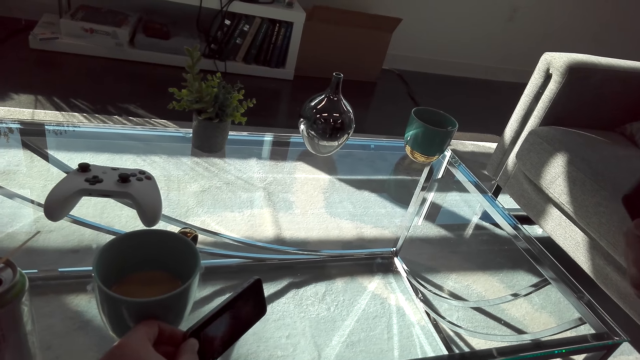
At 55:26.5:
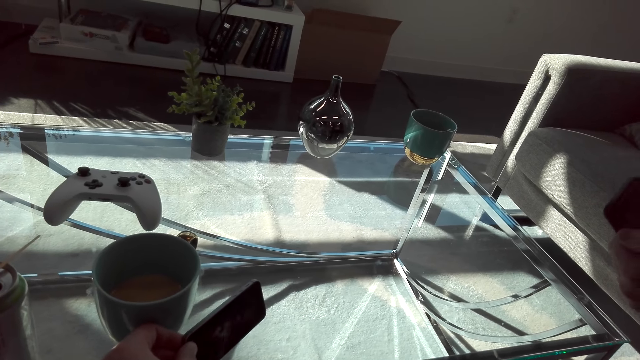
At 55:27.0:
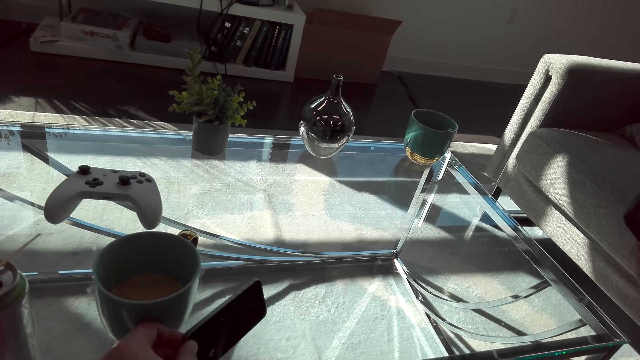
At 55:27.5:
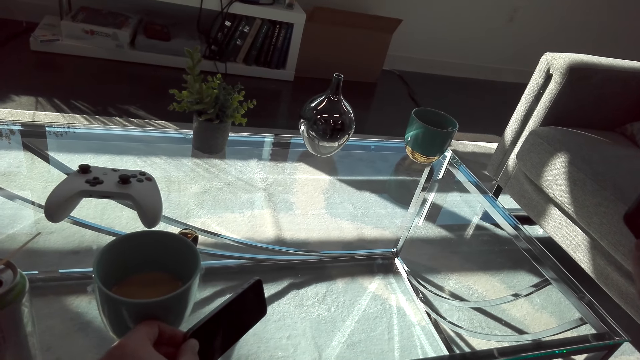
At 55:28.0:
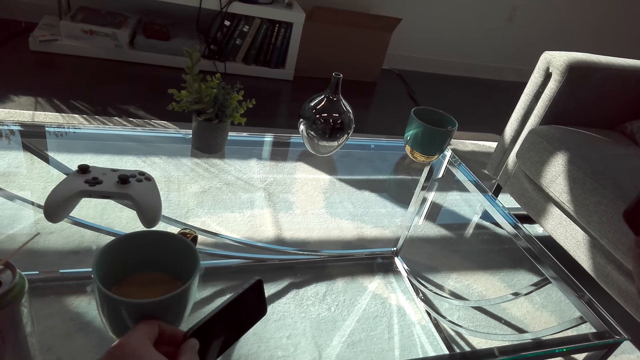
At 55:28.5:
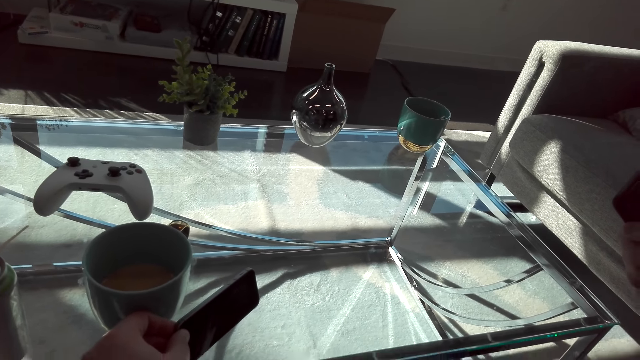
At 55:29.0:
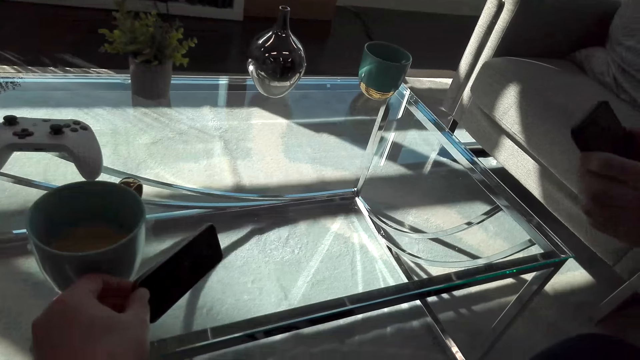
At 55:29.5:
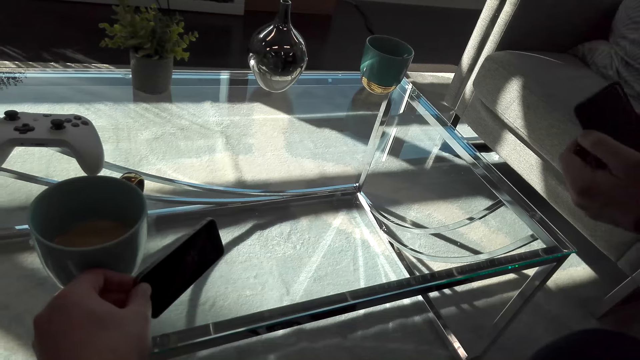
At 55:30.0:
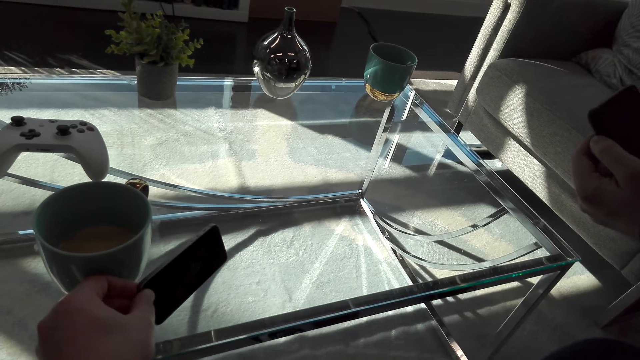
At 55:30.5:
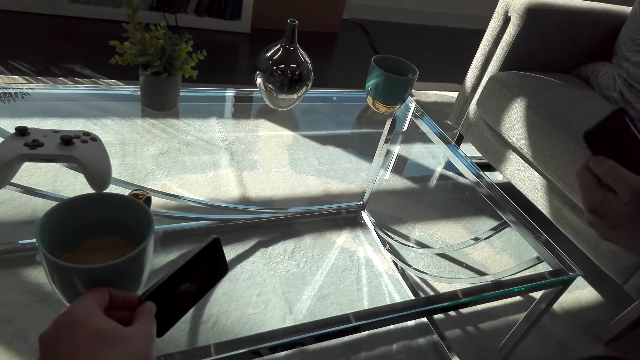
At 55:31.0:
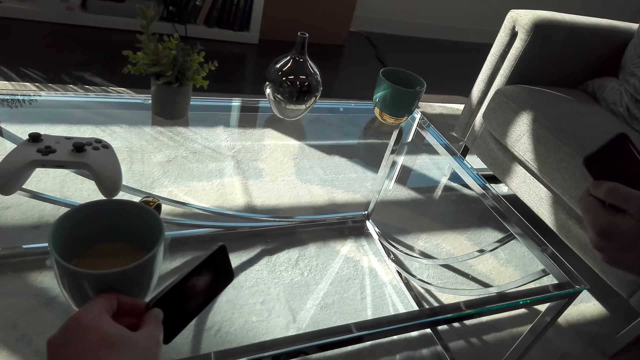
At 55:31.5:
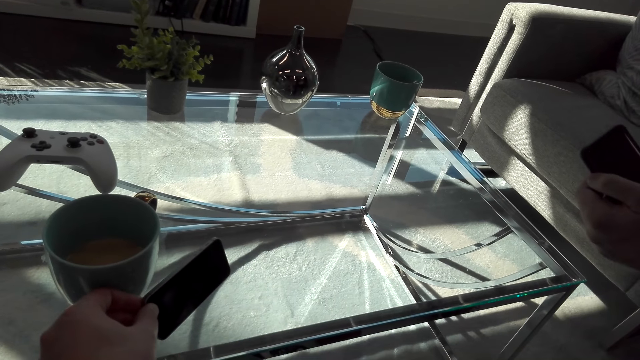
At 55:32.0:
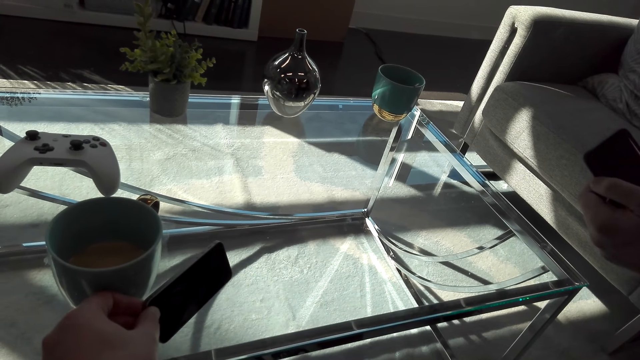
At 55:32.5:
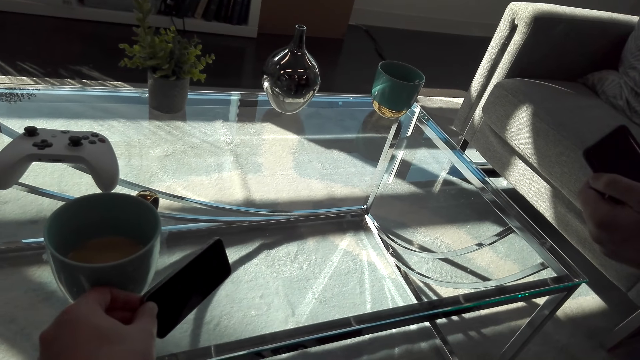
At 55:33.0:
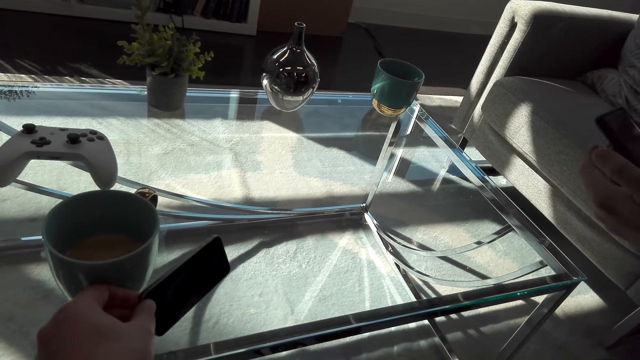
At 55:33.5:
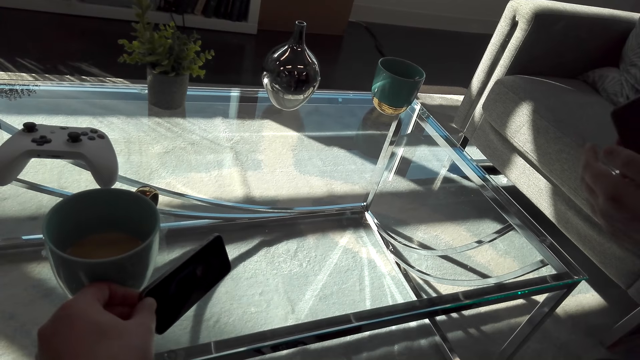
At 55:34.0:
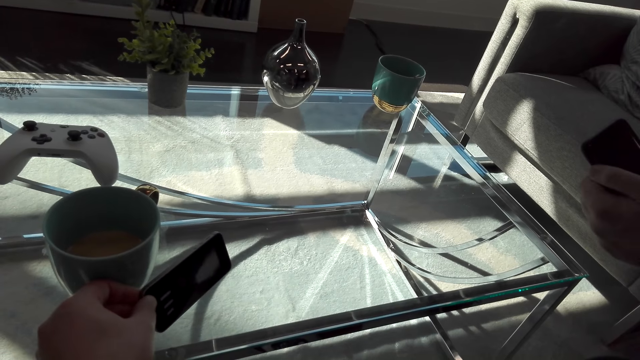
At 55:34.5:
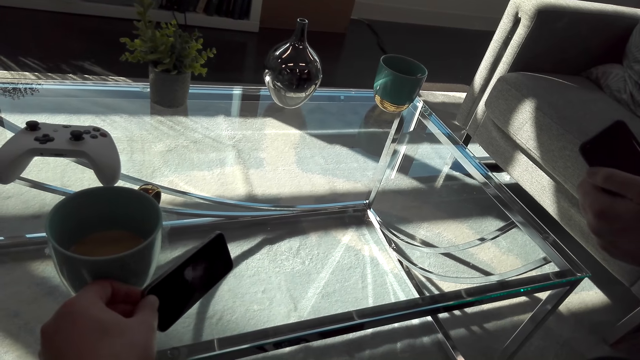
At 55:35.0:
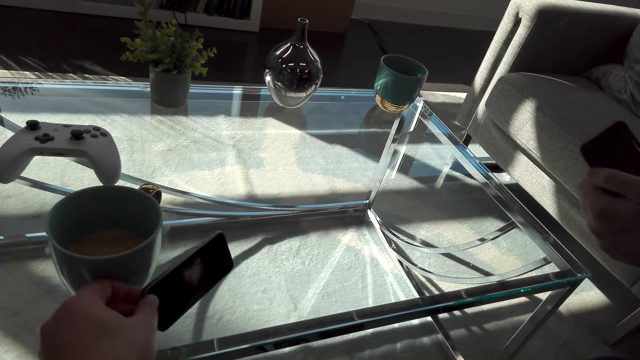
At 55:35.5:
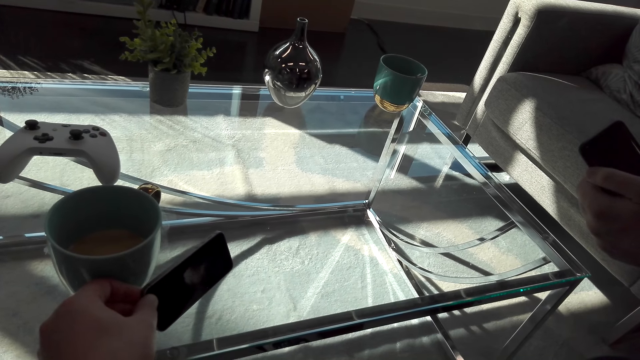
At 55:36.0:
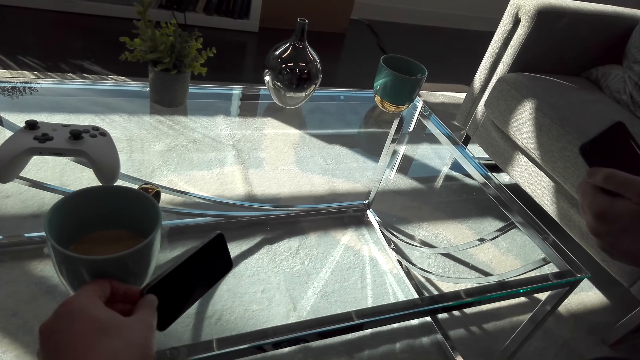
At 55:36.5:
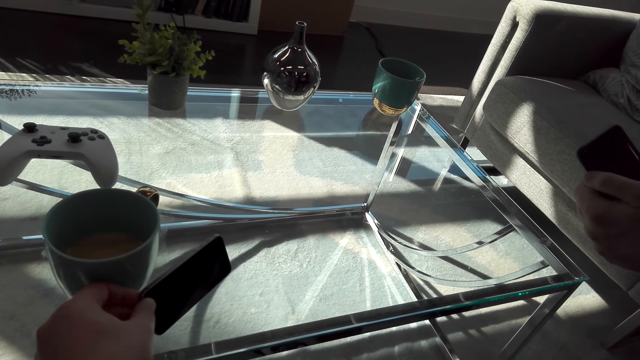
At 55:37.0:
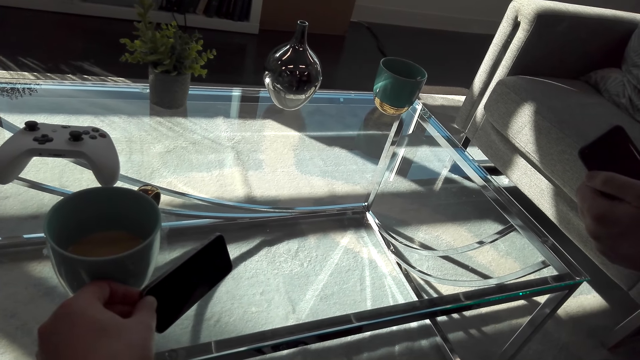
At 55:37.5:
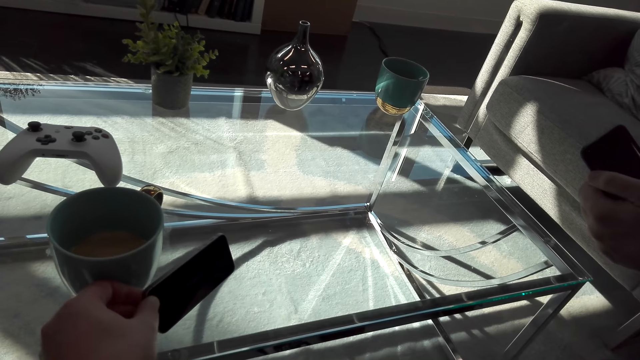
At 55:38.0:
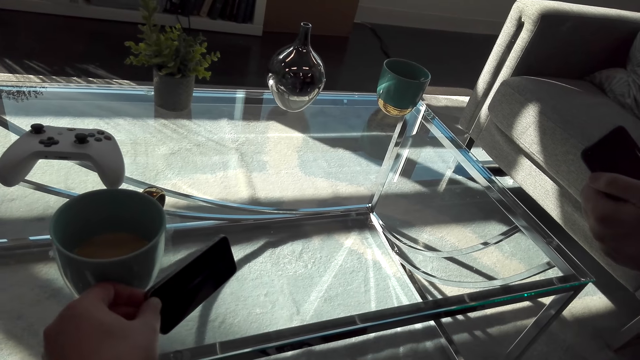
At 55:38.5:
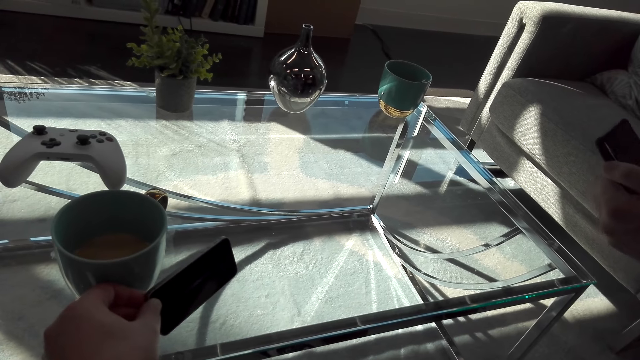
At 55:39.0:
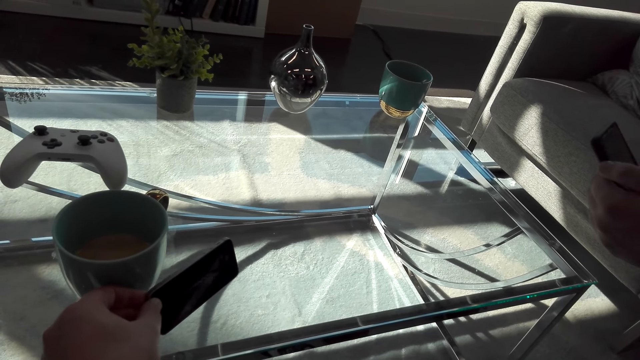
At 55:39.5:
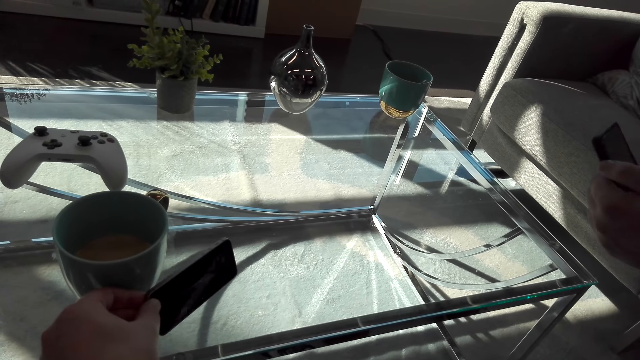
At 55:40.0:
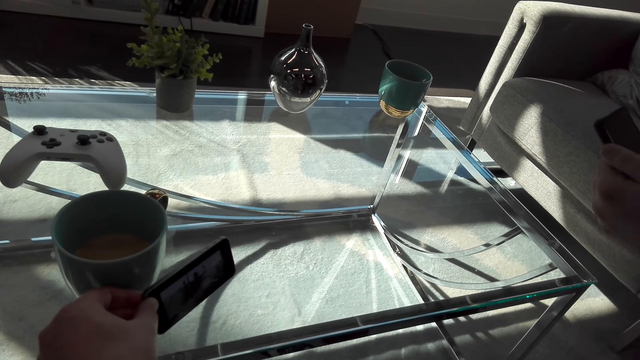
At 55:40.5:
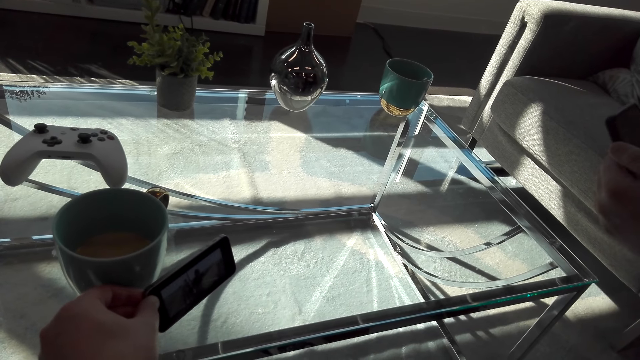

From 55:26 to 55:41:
The camera wearer watches the video on the phone. They interact with a man. The man moves his hand. The camera wearer watches the video on the phone.

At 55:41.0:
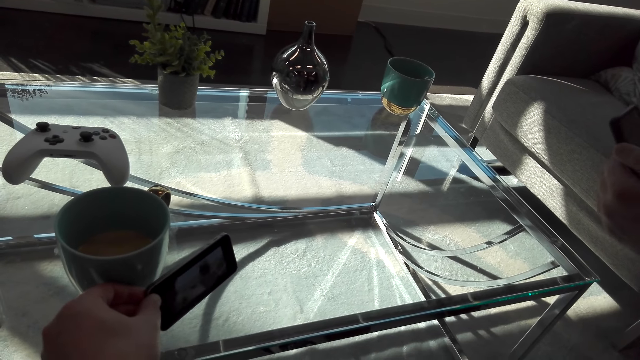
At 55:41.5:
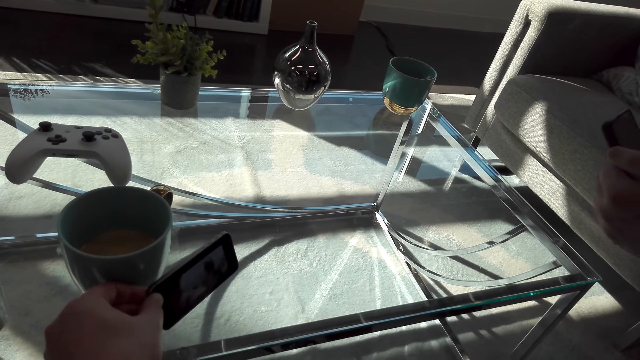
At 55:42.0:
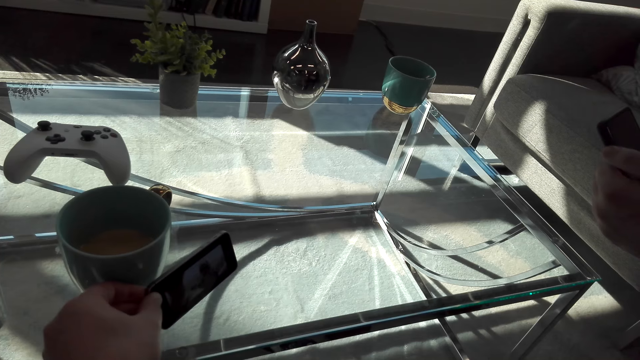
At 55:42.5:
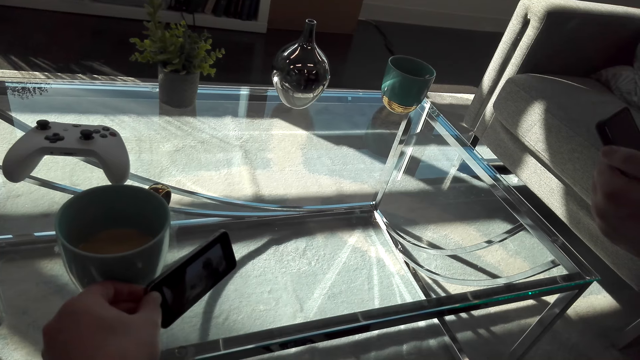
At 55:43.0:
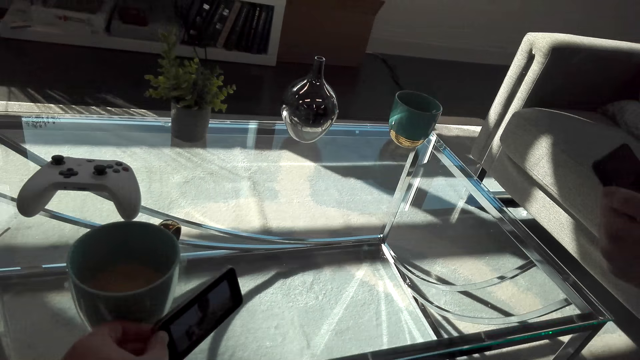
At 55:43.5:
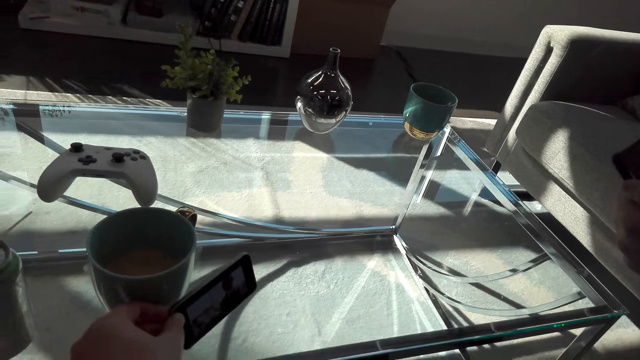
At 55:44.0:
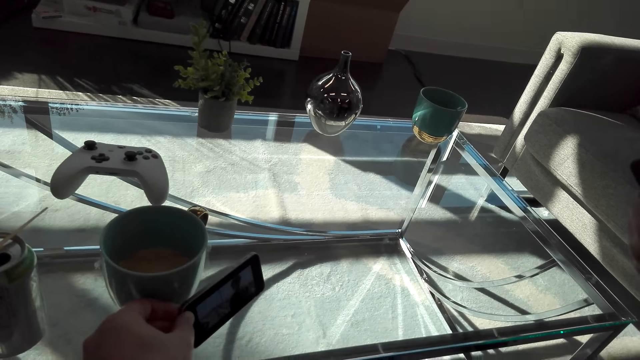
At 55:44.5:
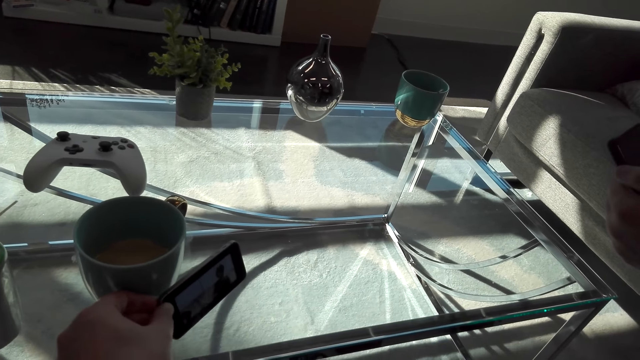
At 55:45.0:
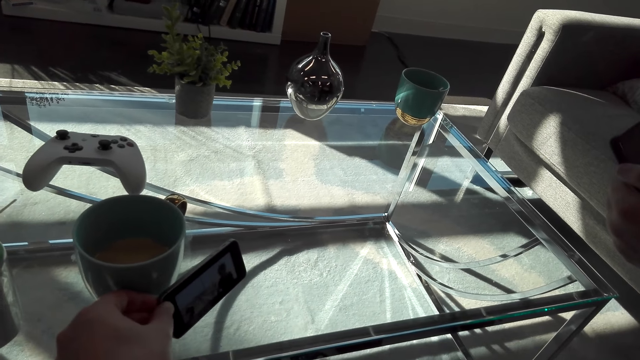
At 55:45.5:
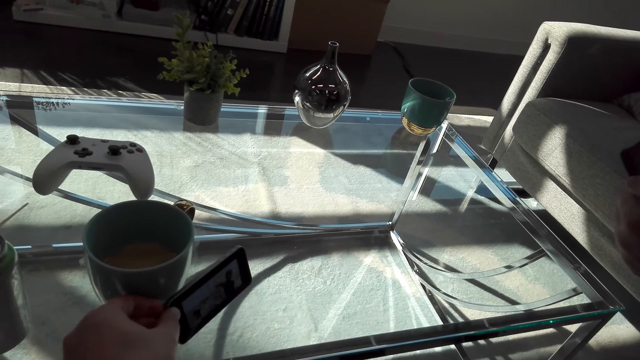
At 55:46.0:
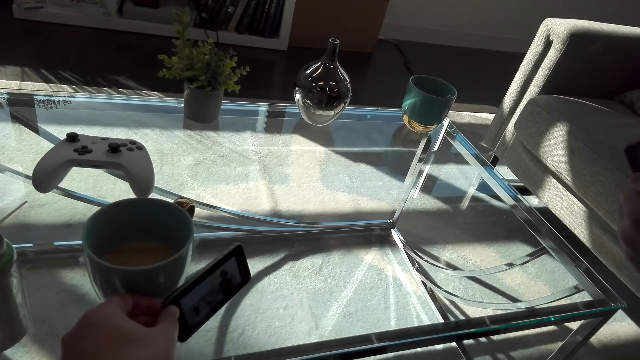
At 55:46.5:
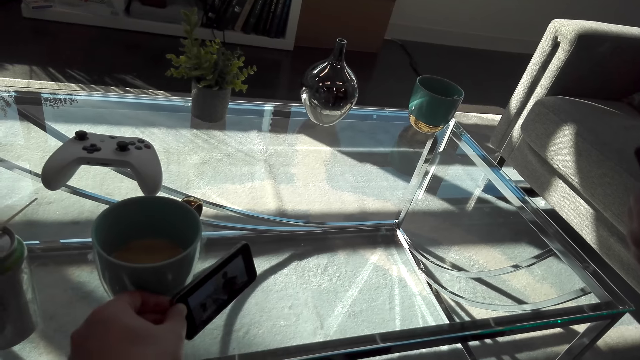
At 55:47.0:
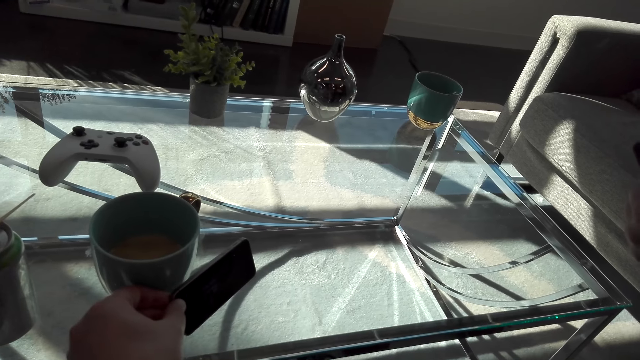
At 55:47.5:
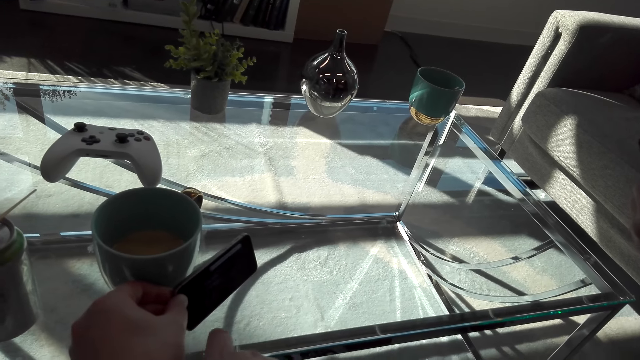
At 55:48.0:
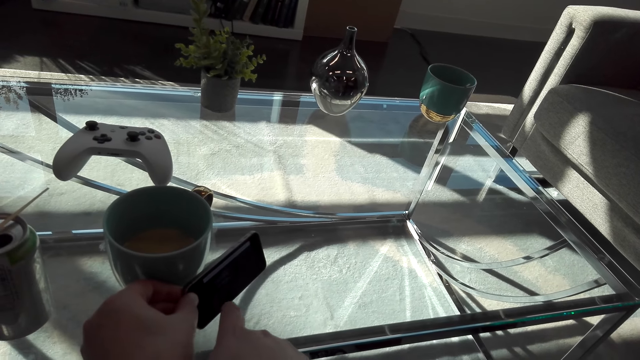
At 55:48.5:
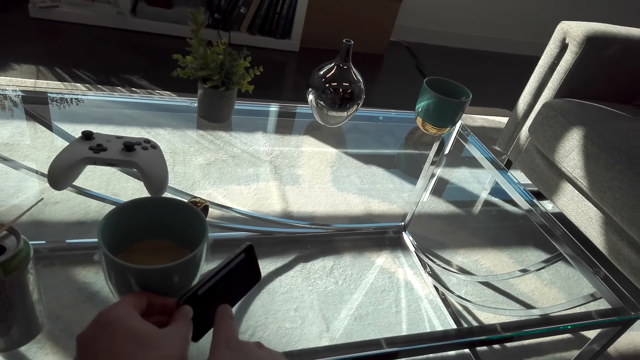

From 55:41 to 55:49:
The camera wearer interacts with a man. They watch the video on the phone.
